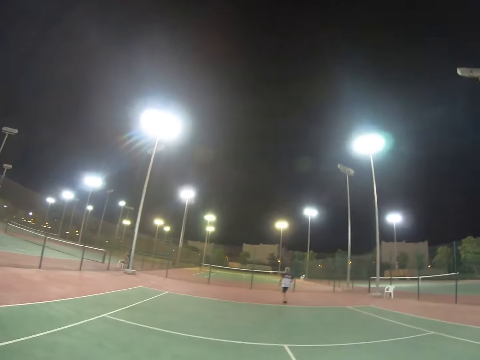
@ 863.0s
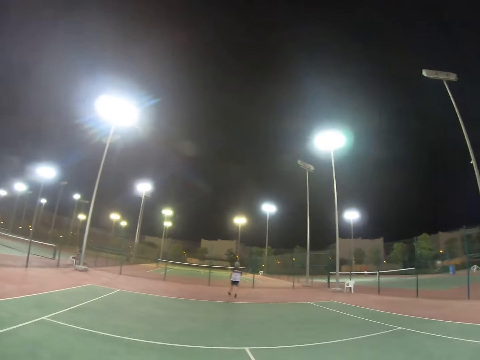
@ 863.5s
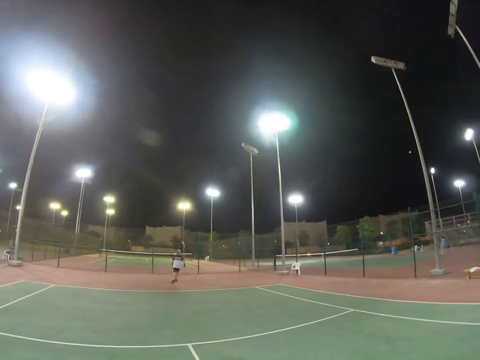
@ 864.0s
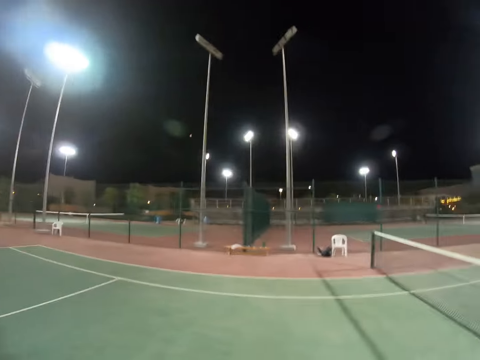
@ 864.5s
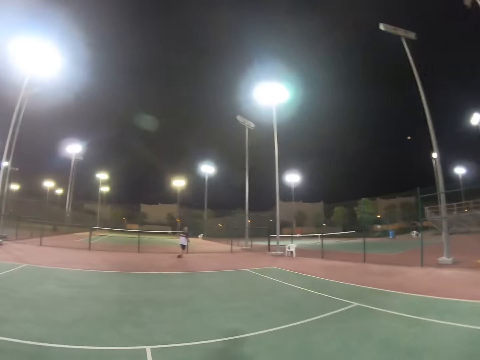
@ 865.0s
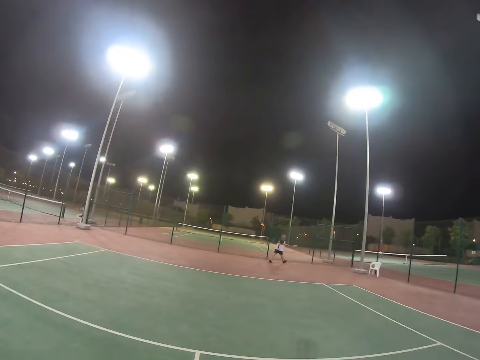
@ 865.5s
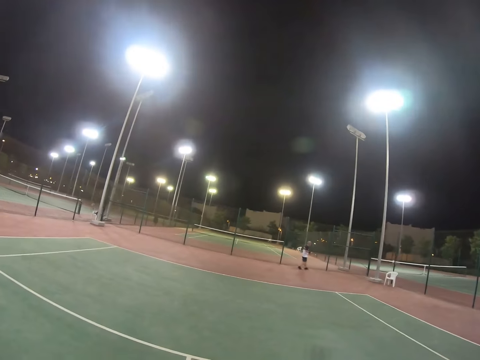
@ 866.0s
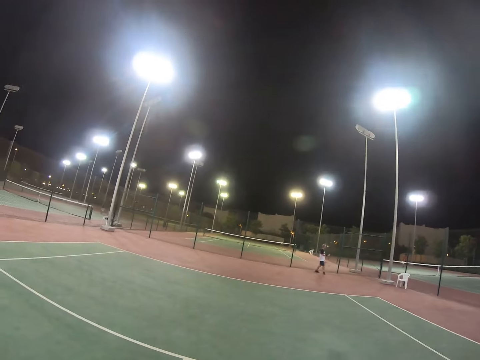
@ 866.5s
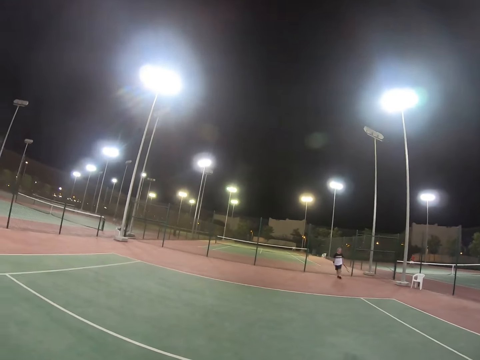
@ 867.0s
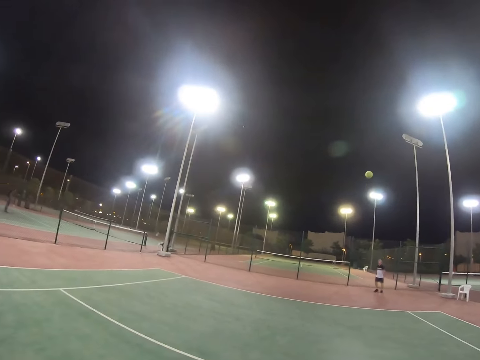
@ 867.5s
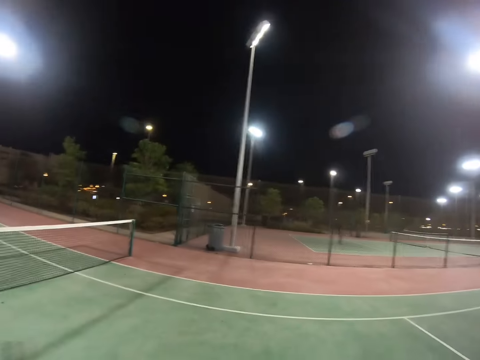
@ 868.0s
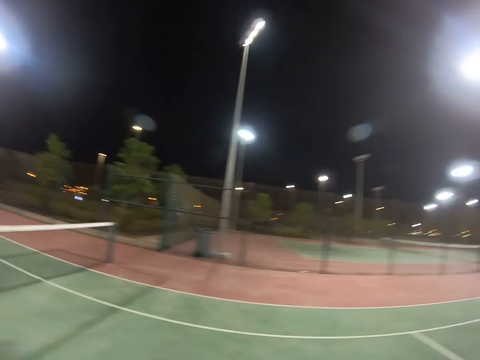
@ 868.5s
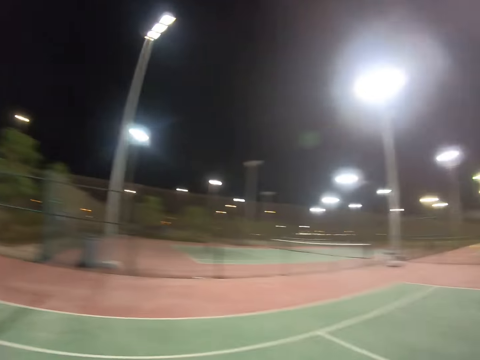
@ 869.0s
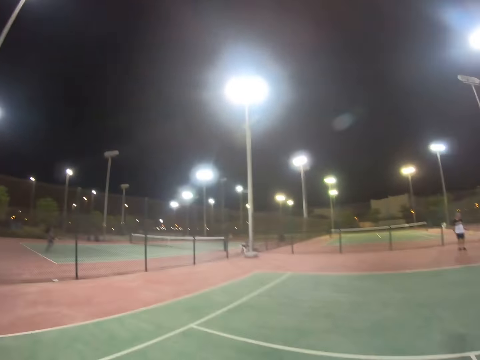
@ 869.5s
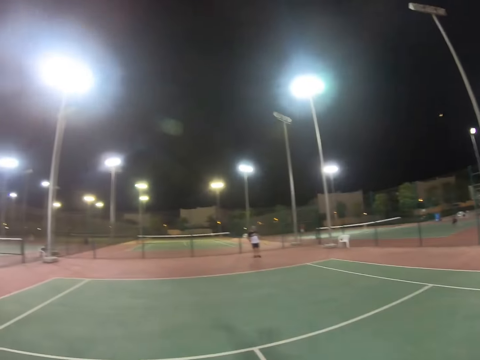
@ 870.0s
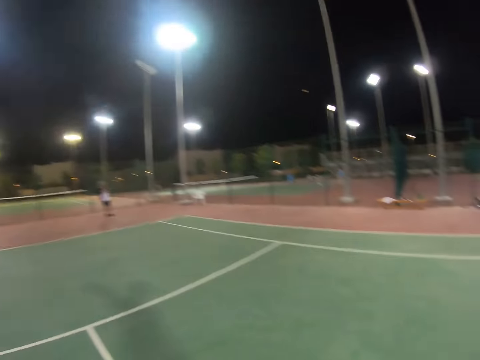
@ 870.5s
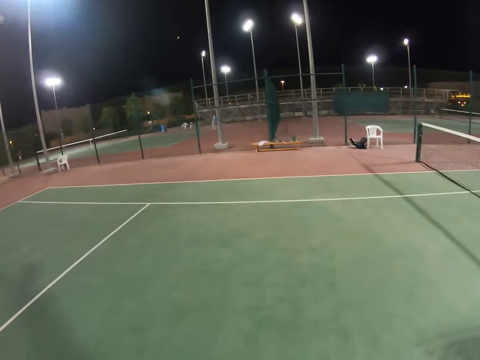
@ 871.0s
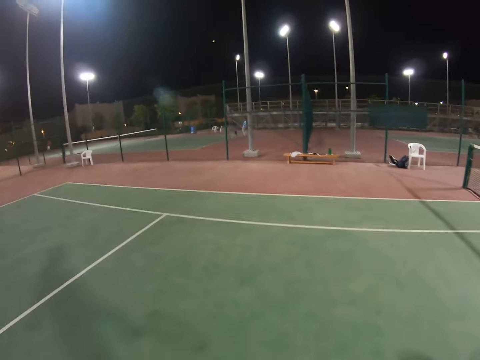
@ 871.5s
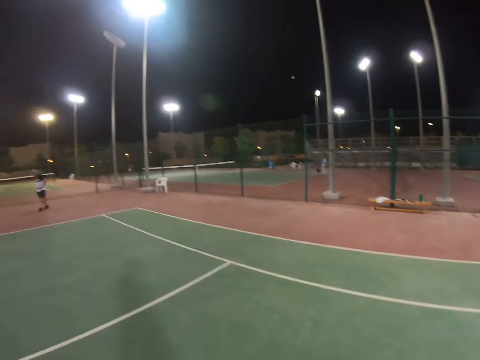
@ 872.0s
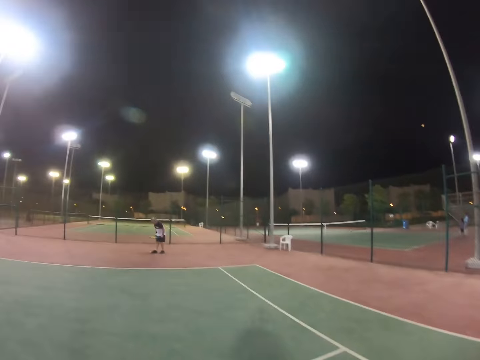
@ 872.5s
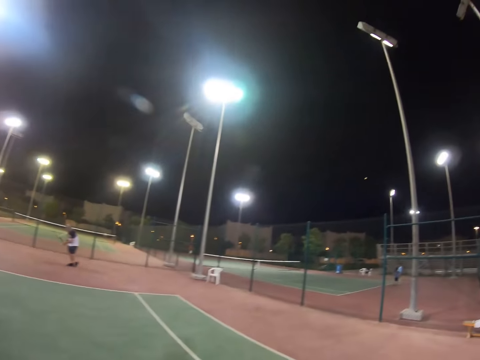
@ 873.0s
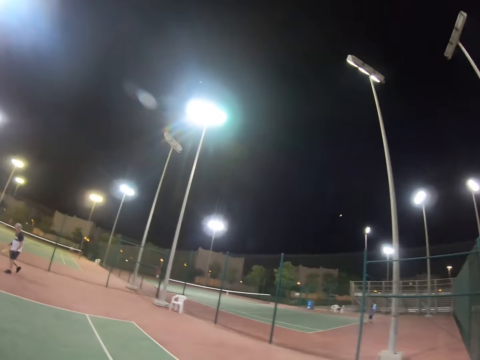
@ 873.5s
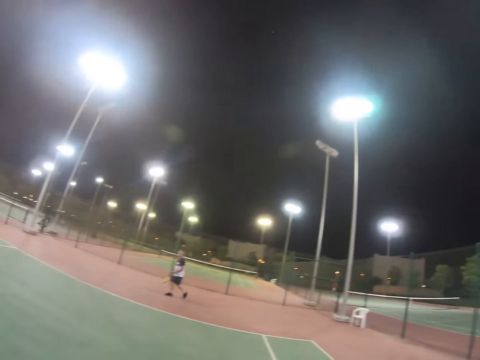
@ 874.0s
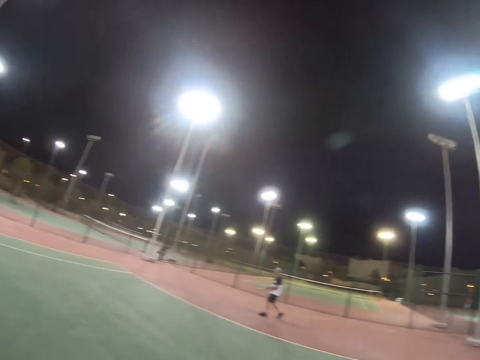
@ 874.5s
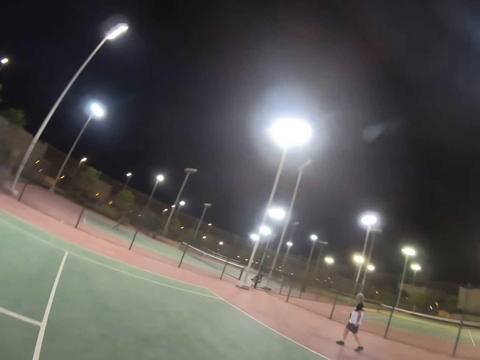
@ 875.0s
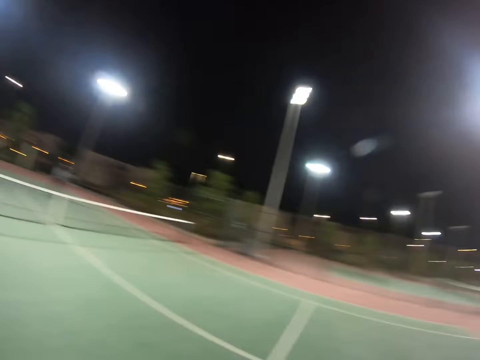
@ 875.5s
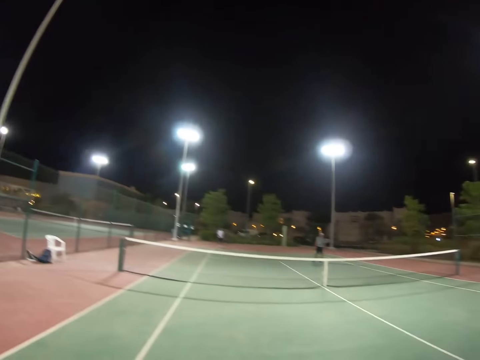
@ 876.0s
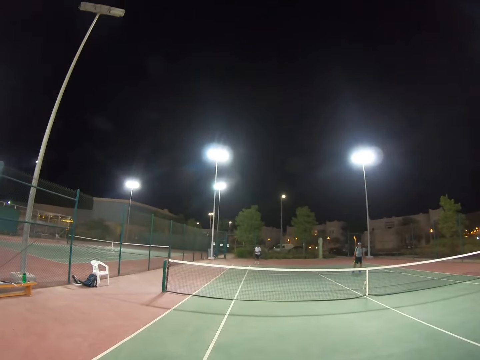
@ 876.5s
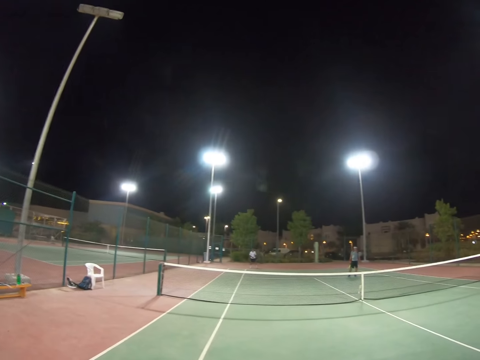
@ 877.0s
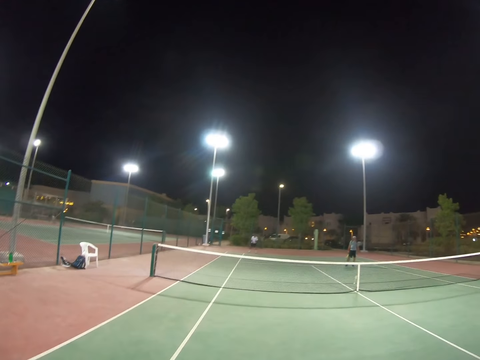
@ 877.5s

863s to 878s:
A man runs toward the ball. The man walks. The man picks up the ball. The camera wearer hits the ball to the man. They walk. The man moves on the tennis field.

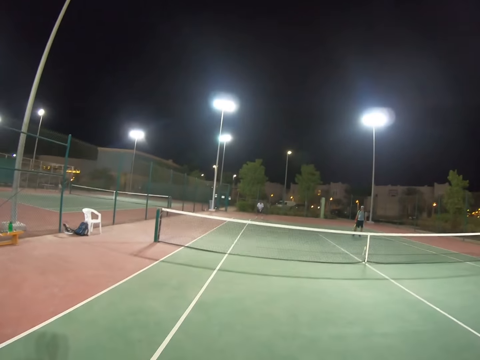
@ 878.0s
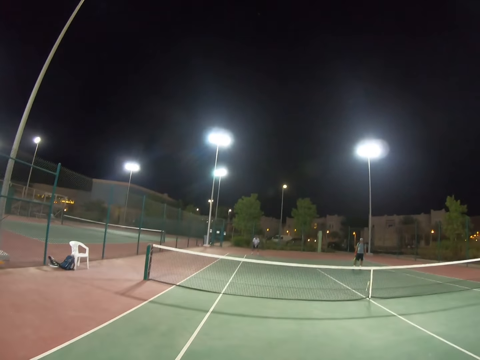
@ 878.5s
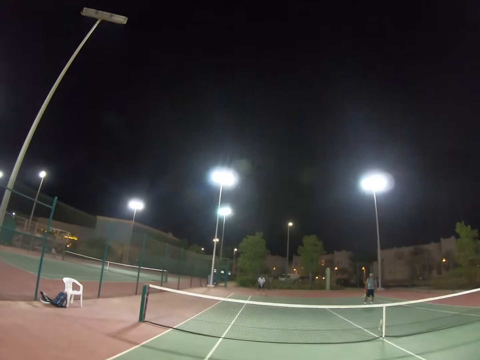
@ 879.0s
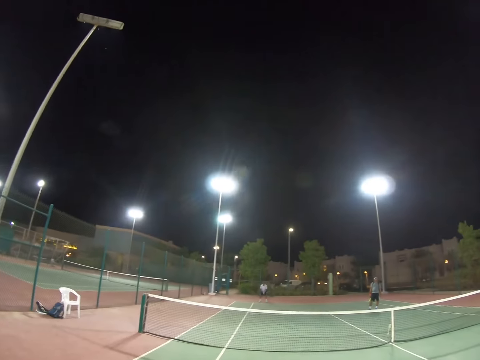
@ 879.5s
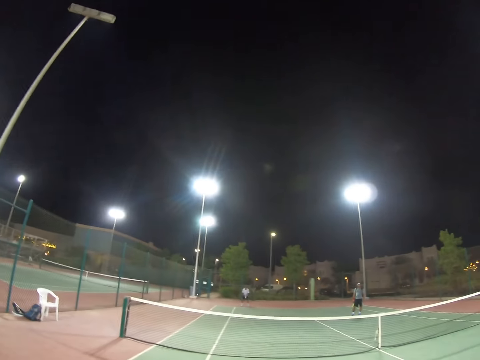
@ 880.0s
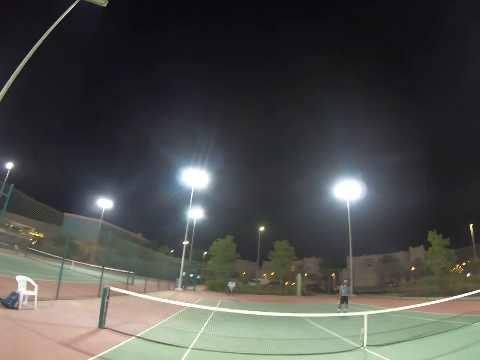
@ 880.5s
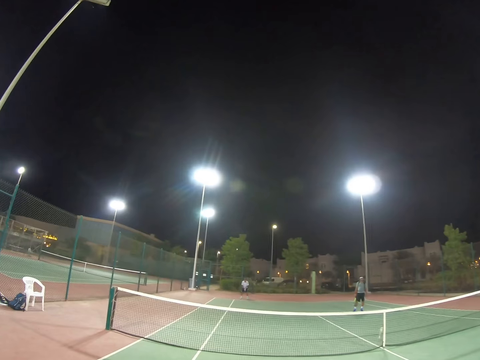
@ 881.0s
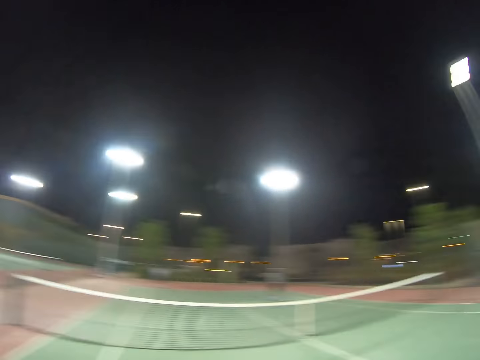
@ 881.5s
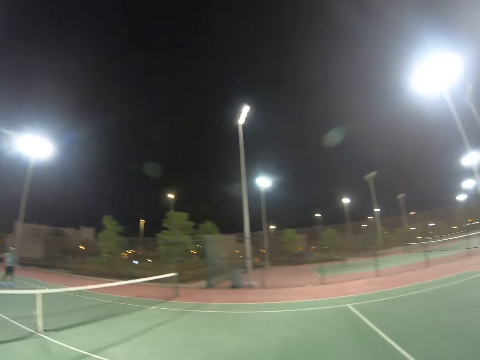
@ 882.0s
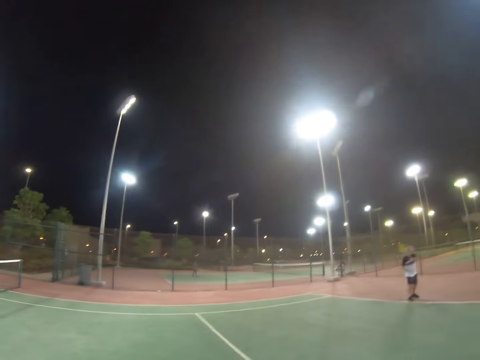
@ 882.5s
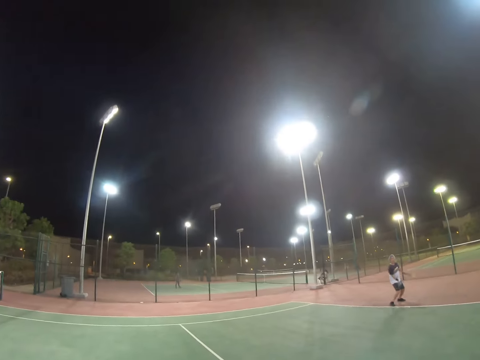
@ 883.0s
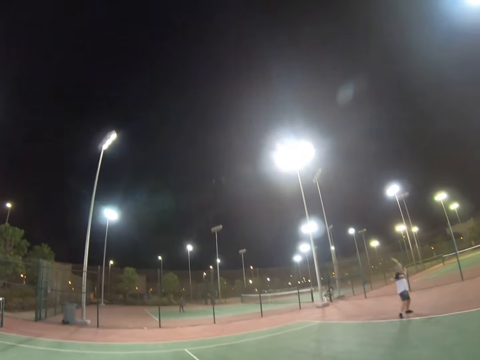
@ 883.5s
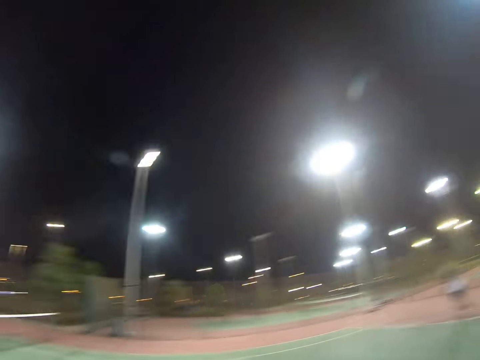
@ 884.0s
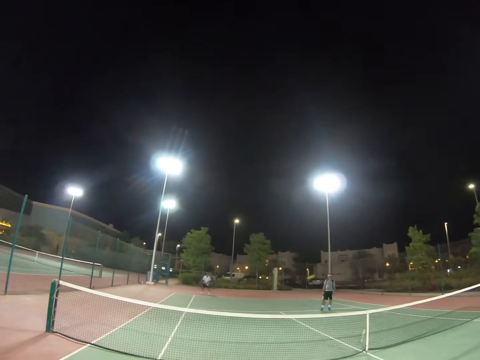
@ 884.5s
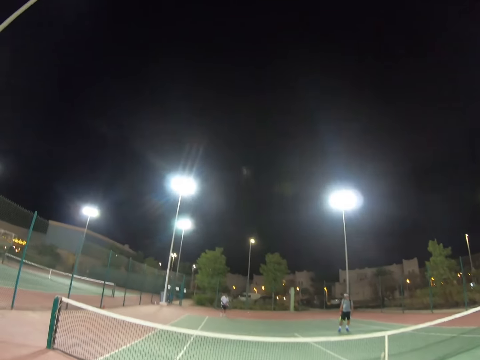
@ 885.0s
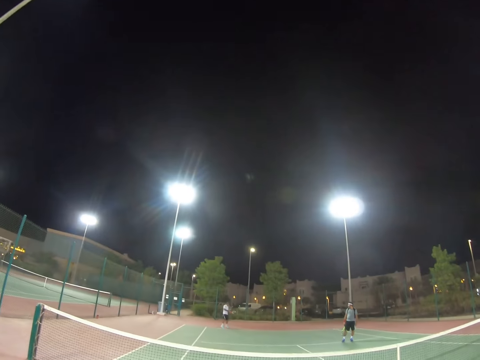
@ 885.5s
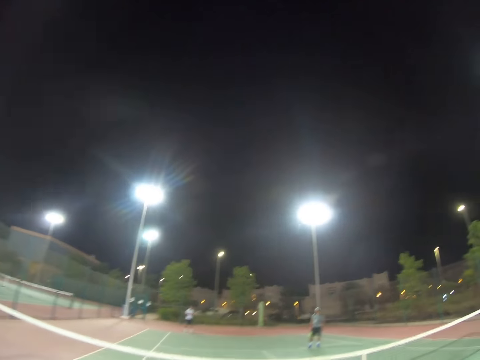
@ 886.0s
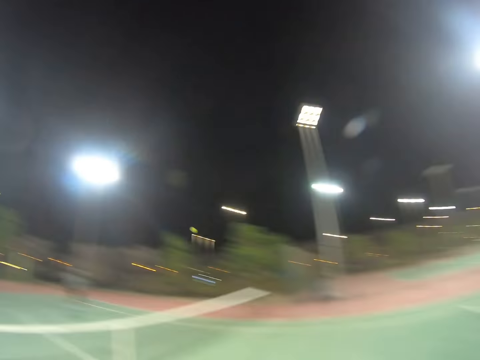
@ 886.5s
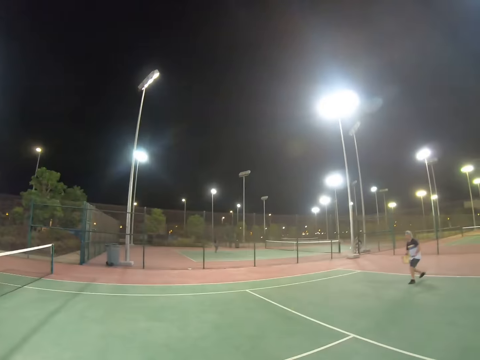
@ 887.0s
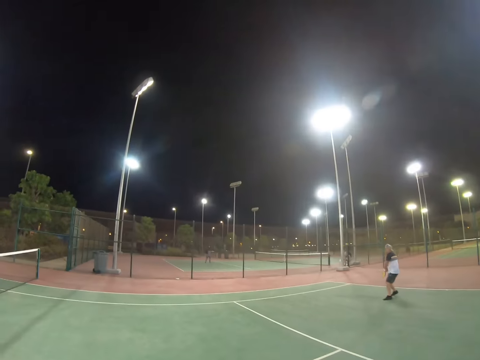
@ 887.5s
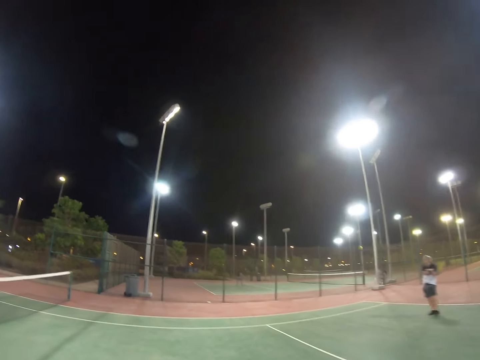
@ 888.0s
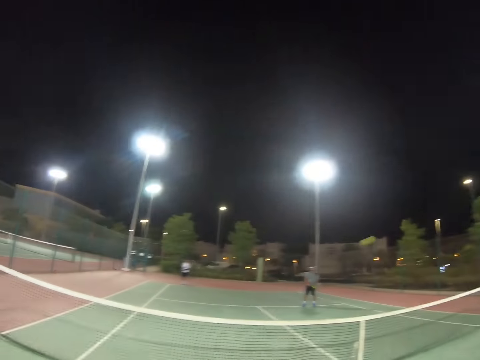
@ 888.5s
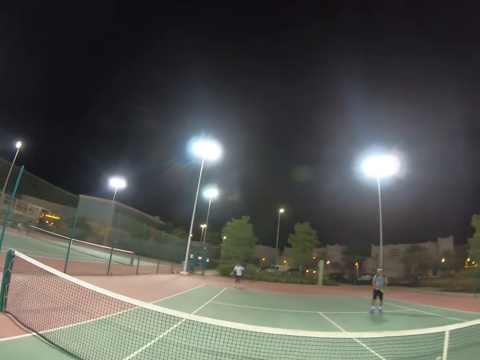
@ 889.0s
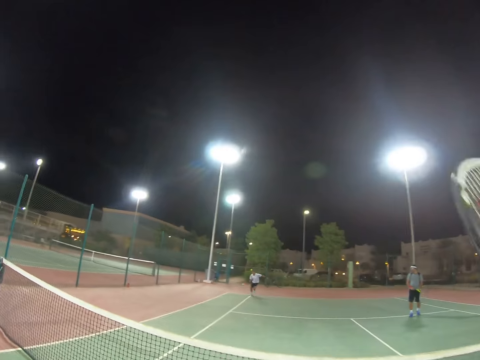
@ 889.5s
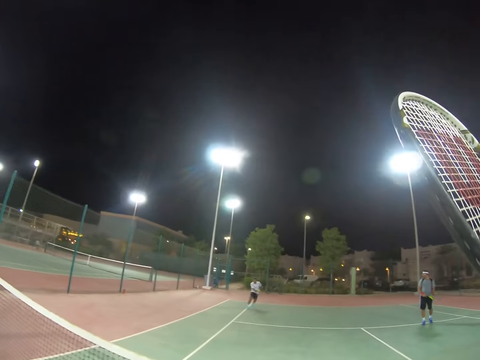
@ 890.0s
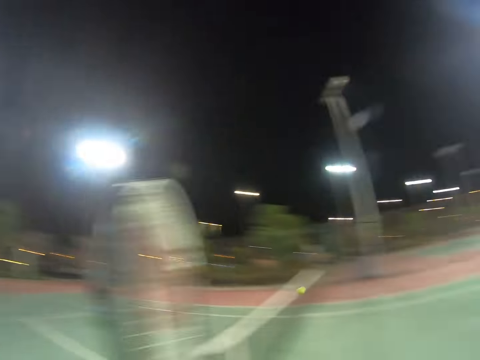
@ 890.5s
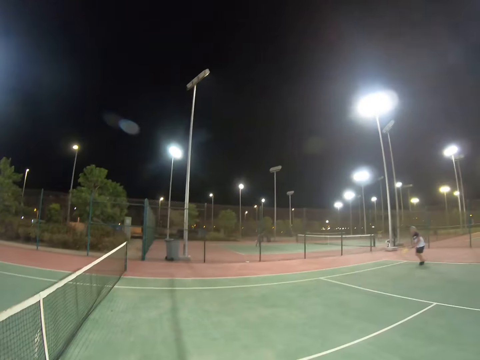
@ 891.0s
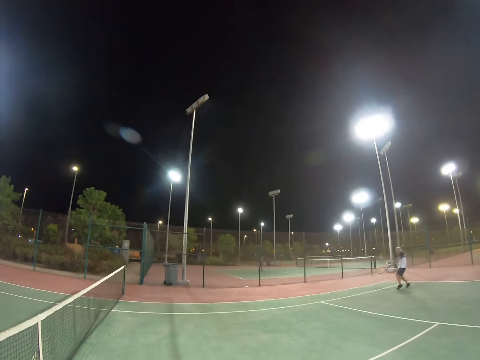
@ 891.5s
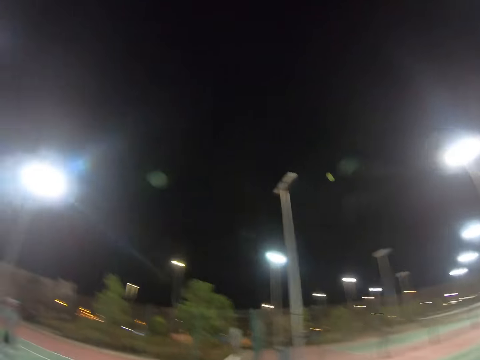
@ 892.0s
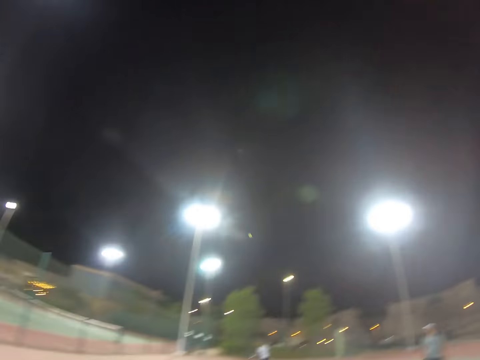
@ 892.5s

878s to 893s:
A man serves the ball. The man hits the ball with a racket. Another man hits the ball. The first man hits the ball with the racket. The other man runs to the ball. The camera wearer raises the racket. The other man hits the ball. The first man hits the ball with the racket.
